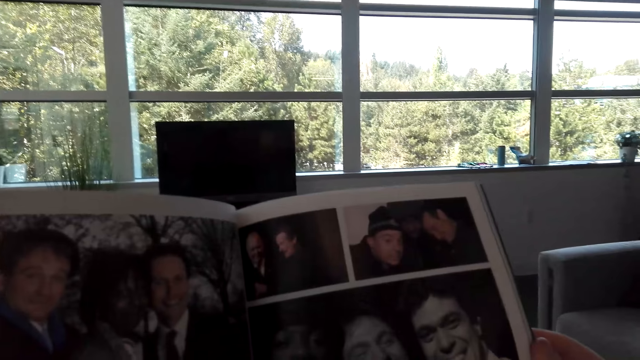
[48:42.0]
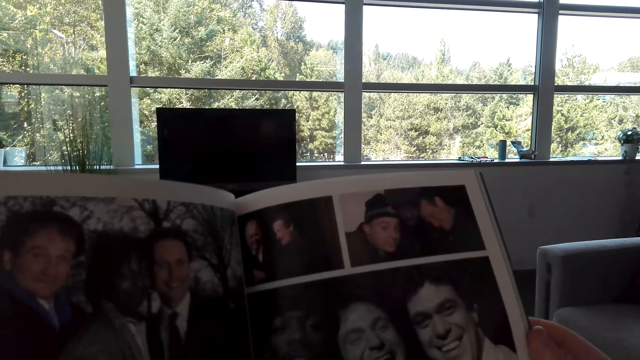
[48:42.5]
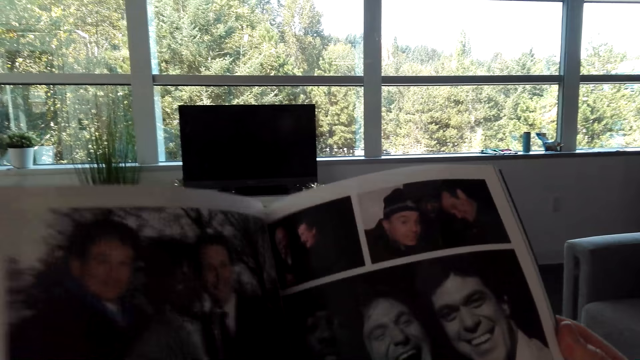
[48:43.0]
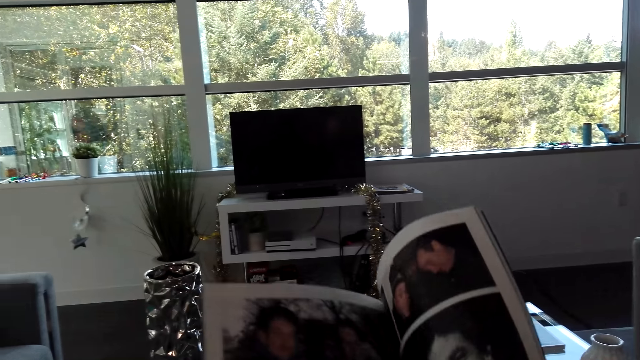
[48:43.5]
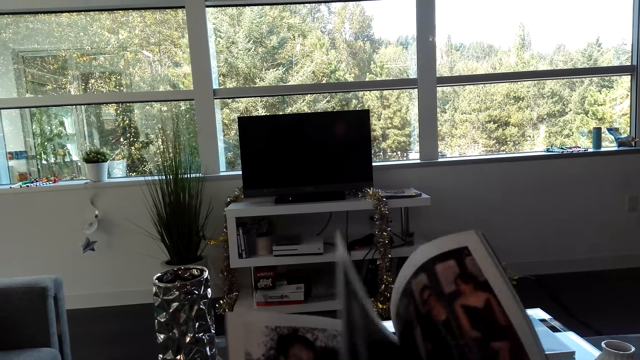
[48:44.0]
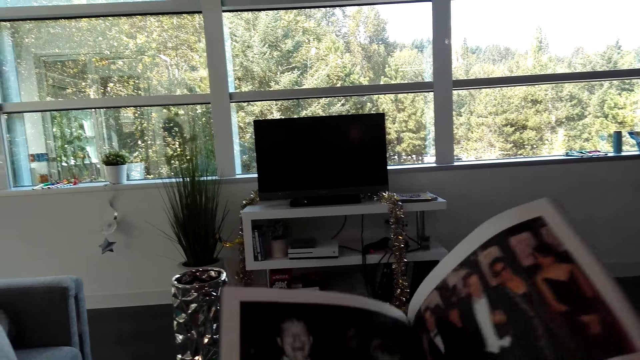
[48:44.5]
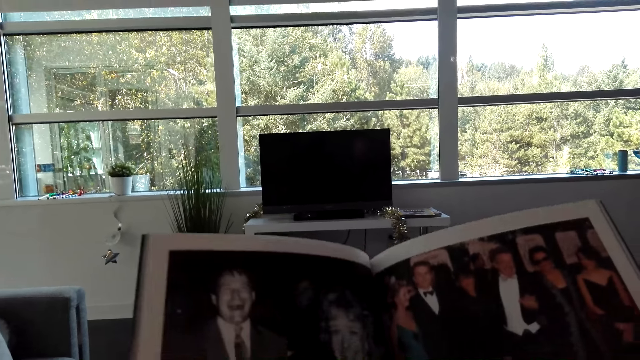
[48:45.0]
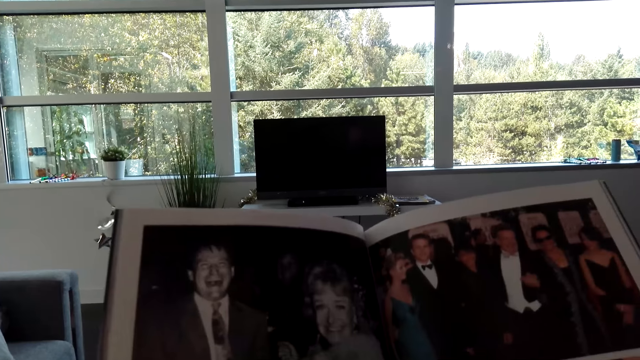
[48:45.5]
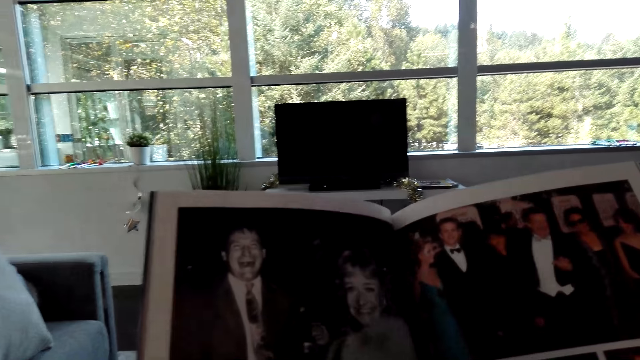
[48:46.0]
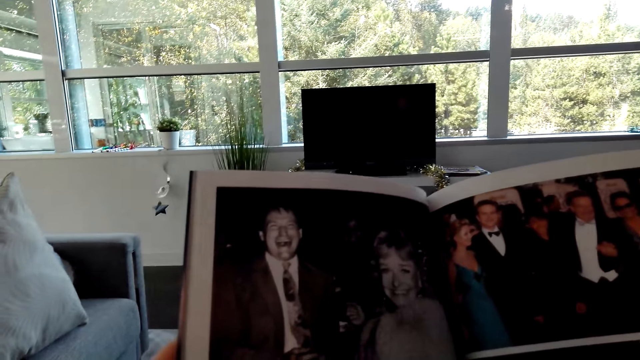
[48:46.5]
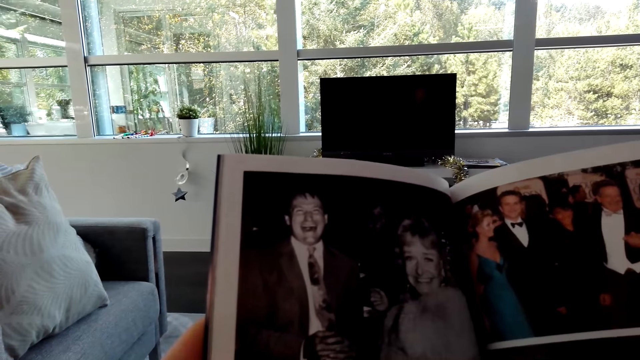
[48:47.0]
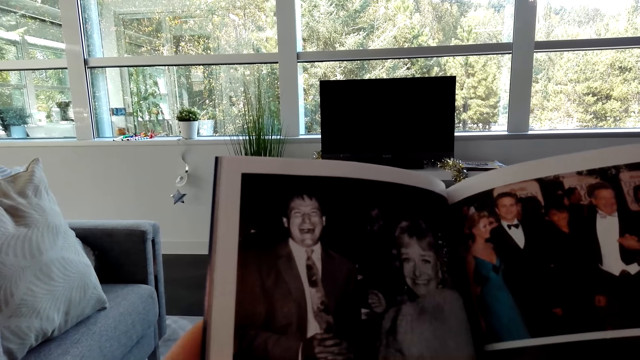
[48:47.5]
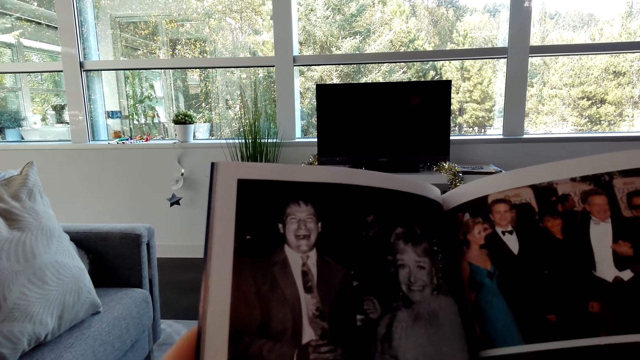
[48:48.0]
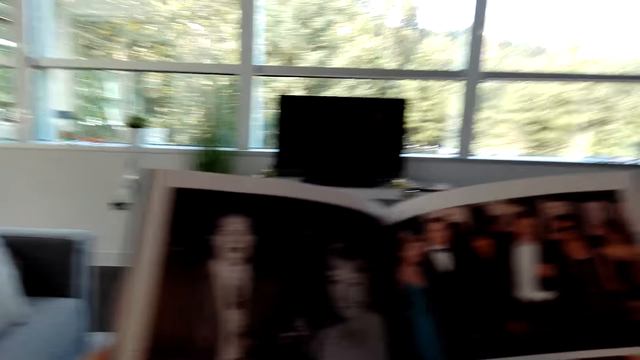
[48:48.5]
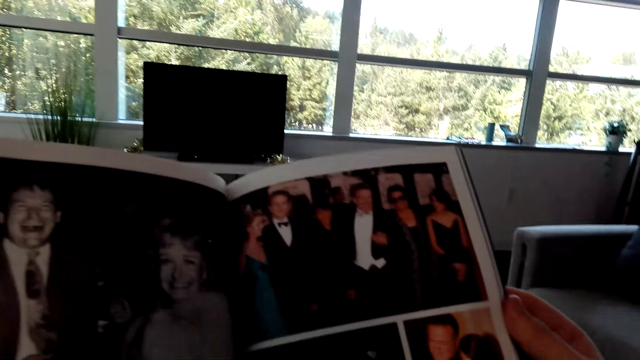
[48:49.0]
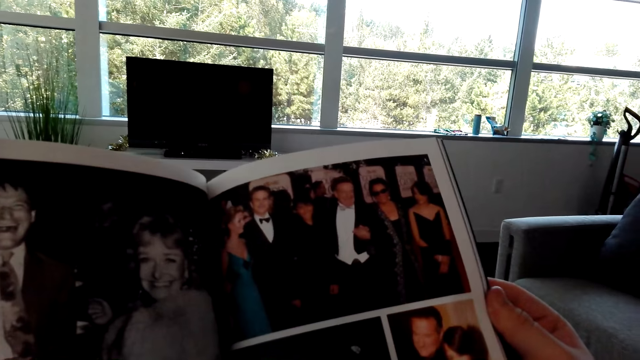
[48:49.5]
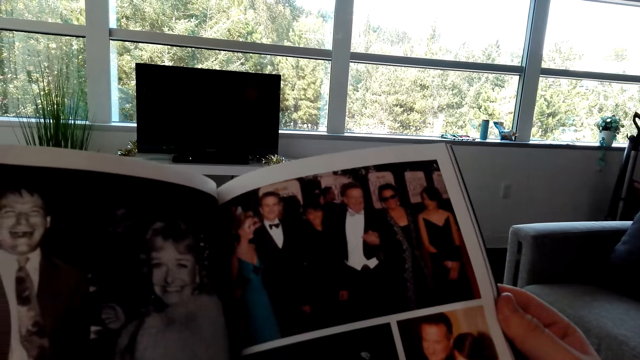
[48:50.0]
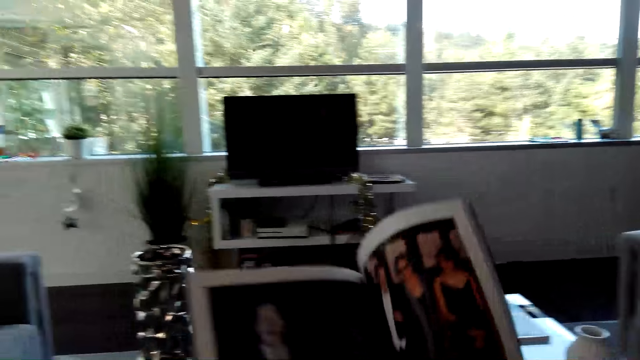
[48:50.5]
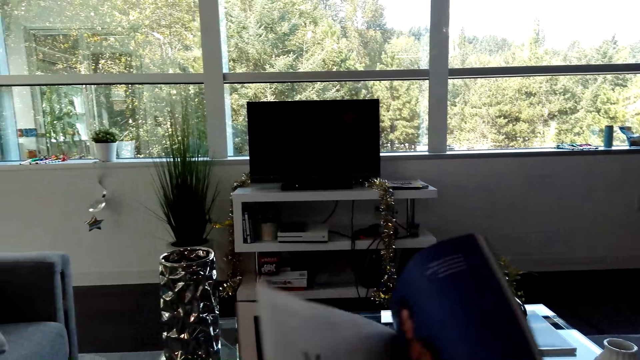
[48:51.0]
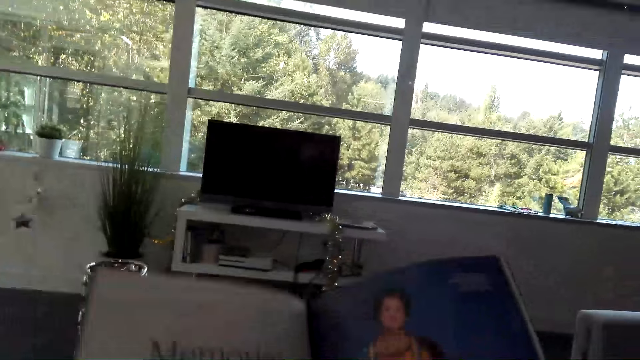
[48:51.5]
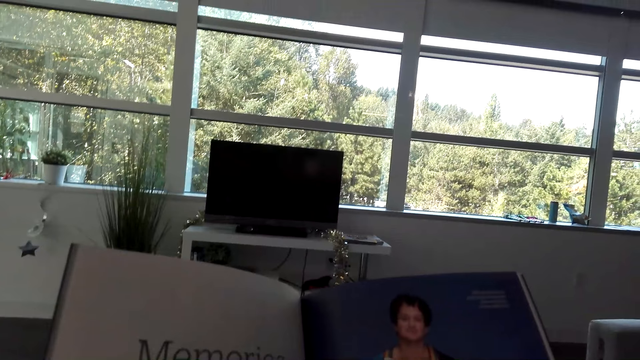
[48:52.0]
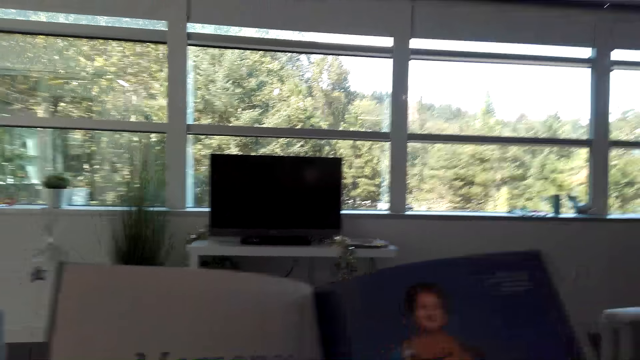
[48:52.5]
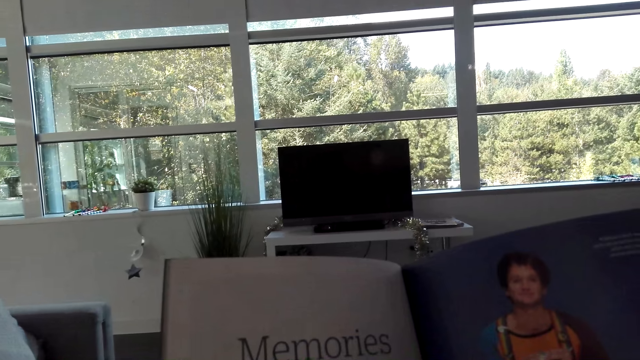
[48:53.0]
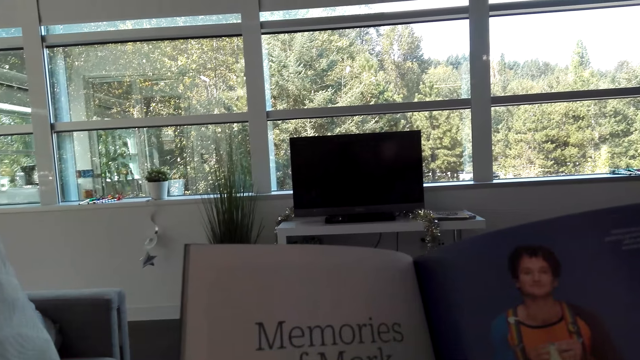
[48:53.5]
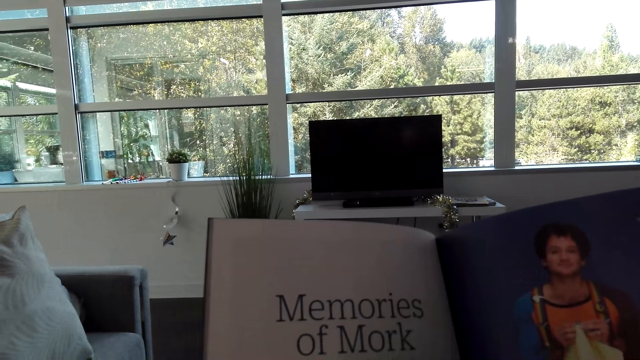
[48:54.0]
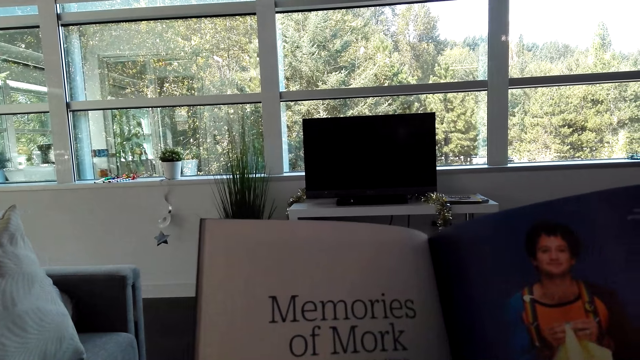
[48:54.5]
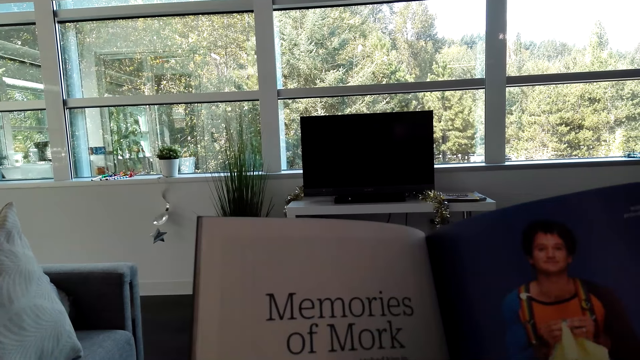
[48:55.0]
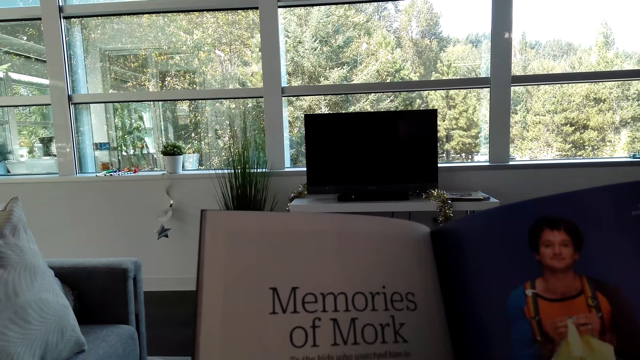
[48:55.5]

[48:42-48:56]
The camera wearer opens the book page. They stare at the pictures in the book. They open the book page. They stare at the picture in the book.

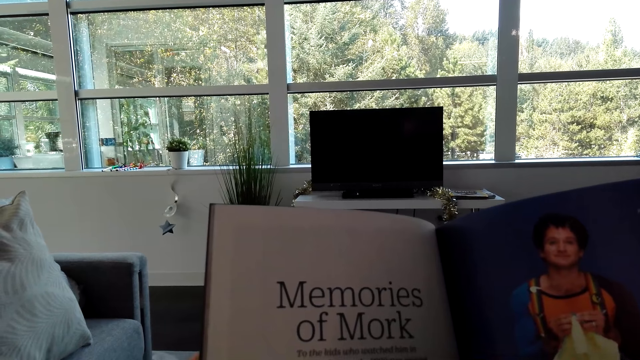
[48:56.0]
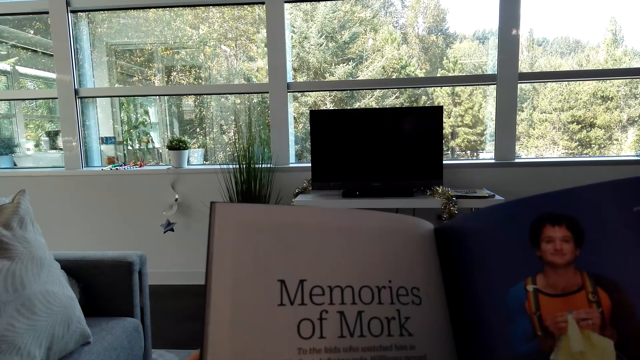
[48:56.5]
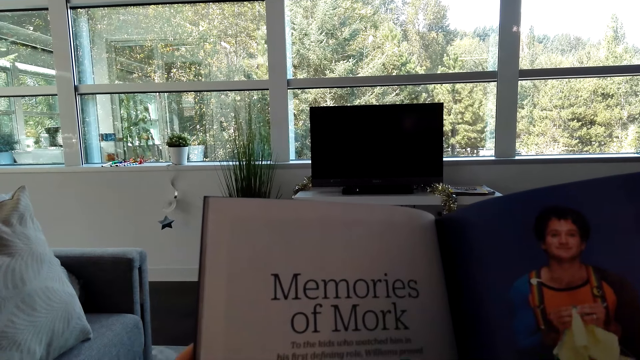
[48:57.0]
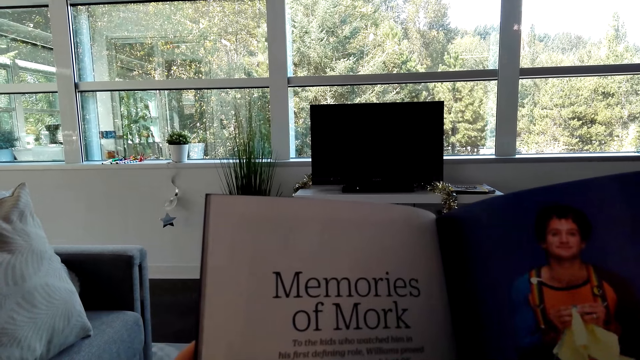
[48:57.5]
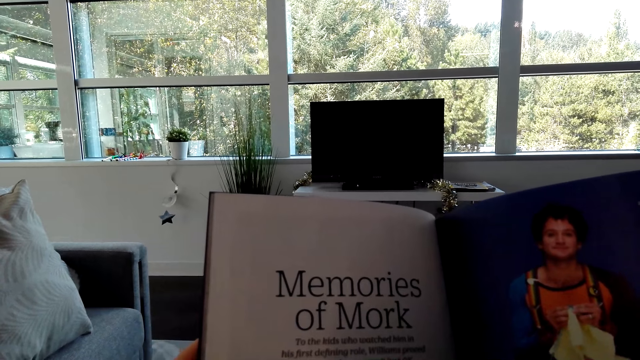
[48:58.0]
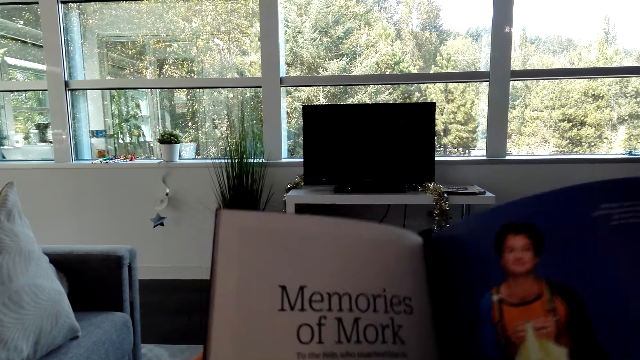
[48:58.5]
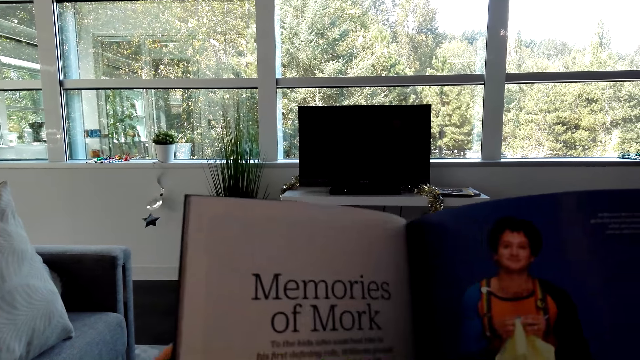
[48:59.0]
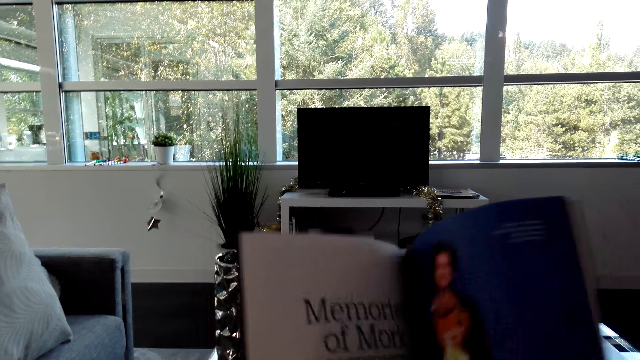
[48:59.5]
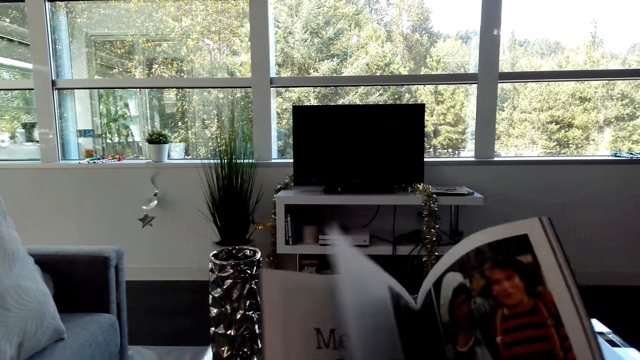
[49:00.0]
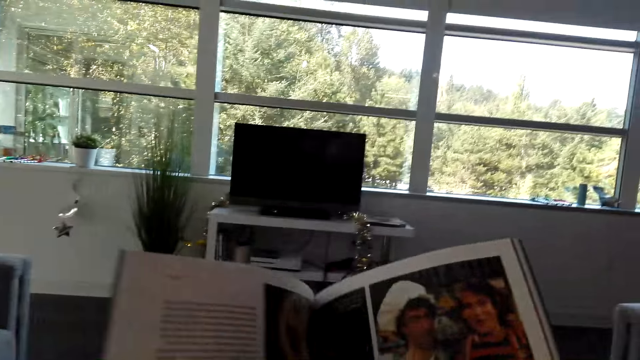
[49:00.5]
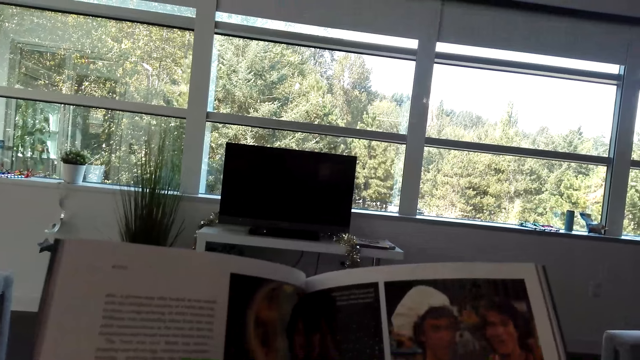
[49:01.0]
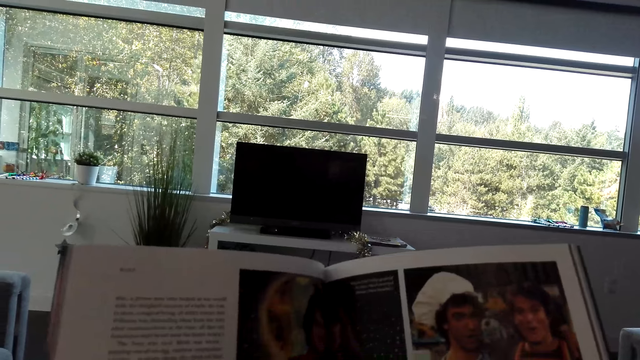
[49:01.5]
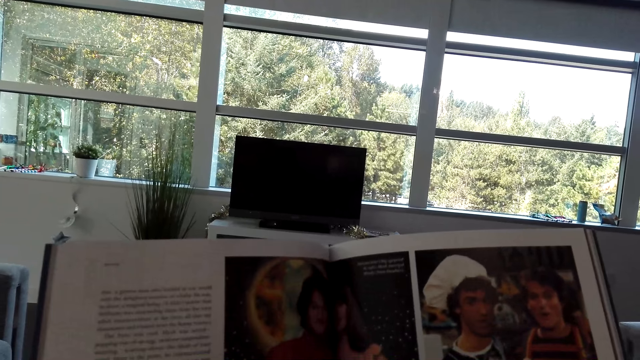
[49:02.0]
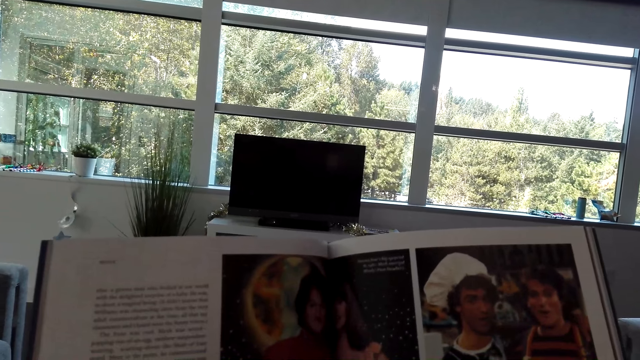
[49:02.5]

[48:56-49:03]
The camera wearer opens the book page. They read the book.
